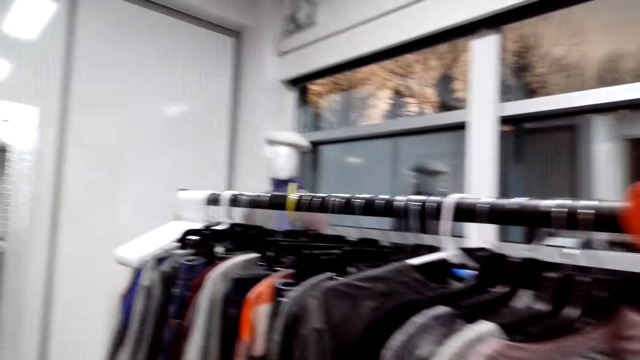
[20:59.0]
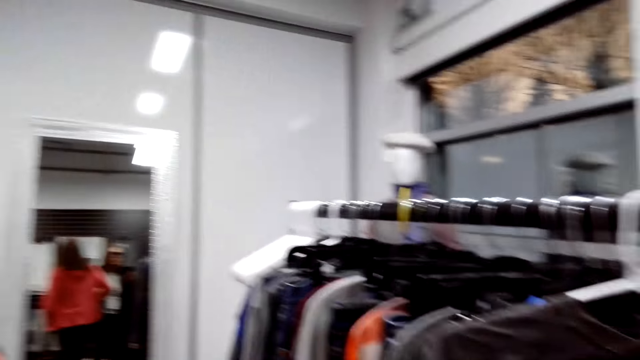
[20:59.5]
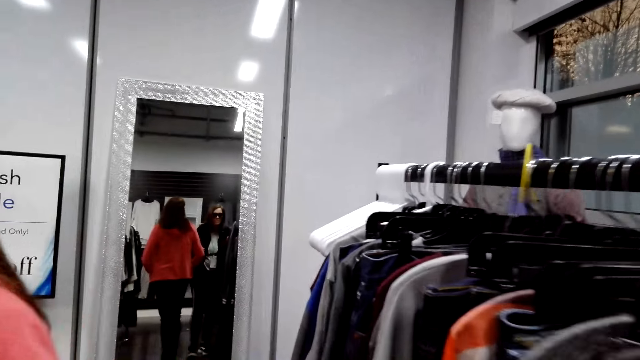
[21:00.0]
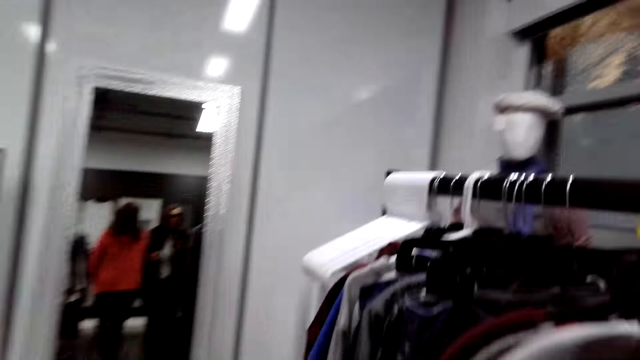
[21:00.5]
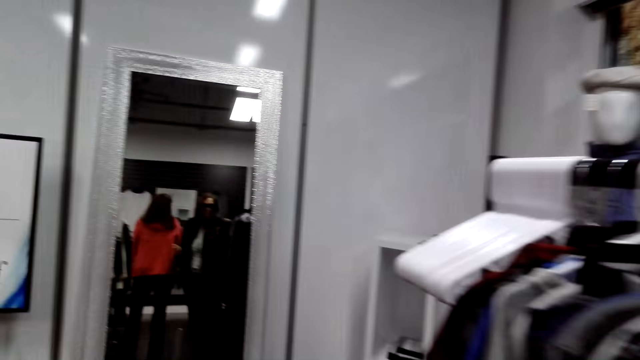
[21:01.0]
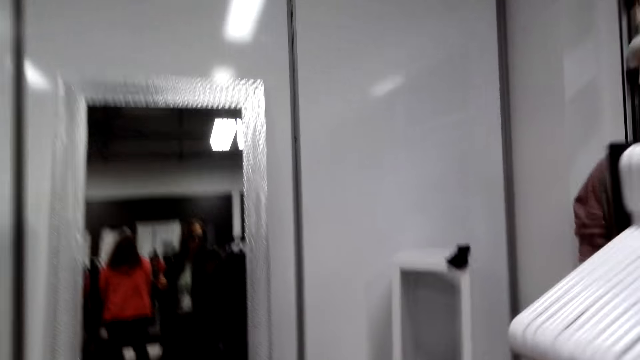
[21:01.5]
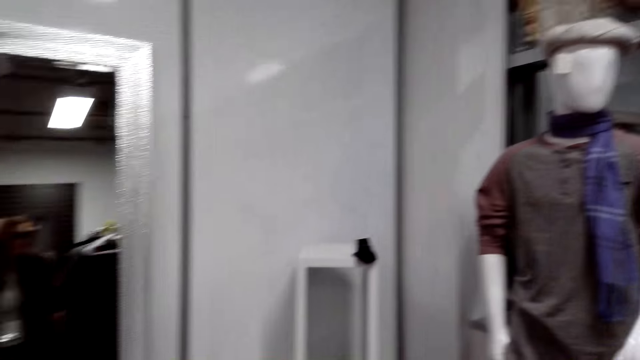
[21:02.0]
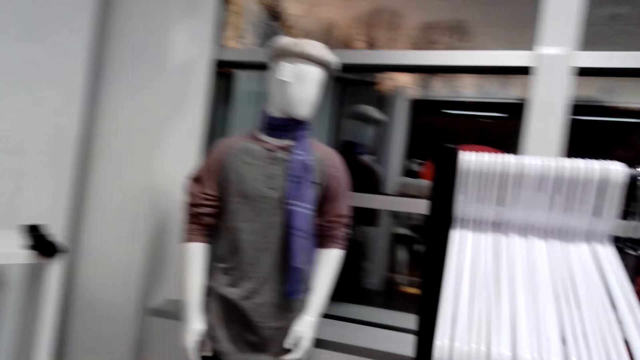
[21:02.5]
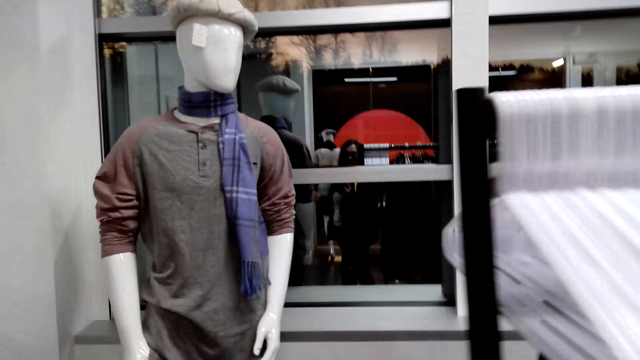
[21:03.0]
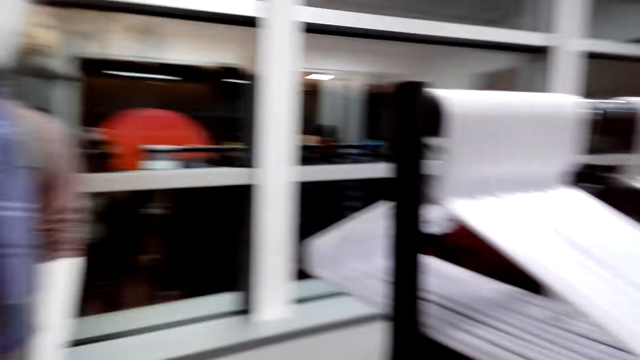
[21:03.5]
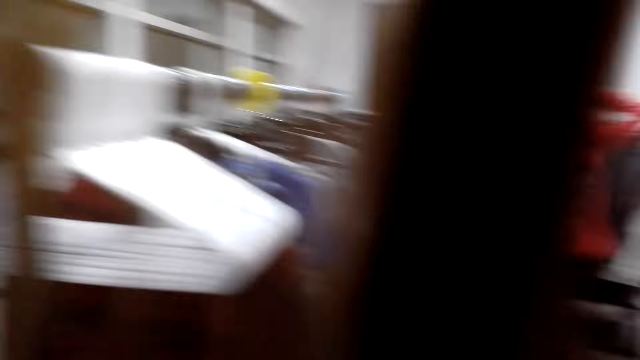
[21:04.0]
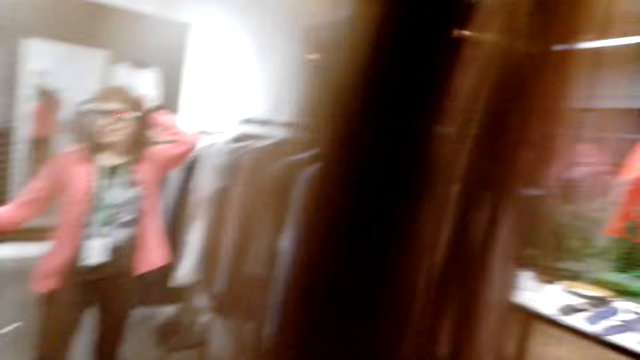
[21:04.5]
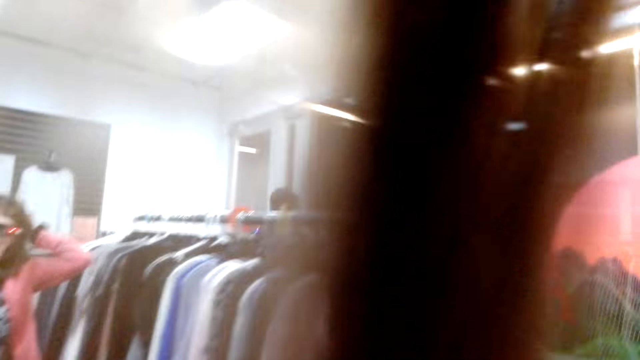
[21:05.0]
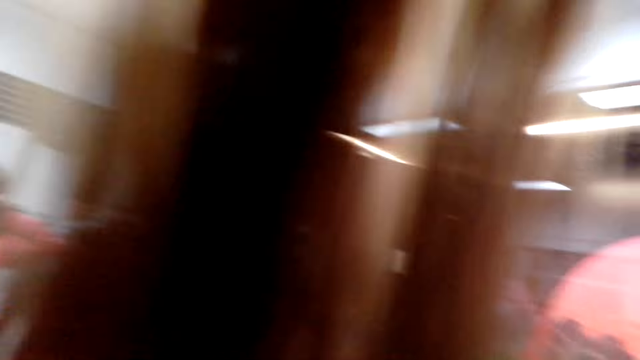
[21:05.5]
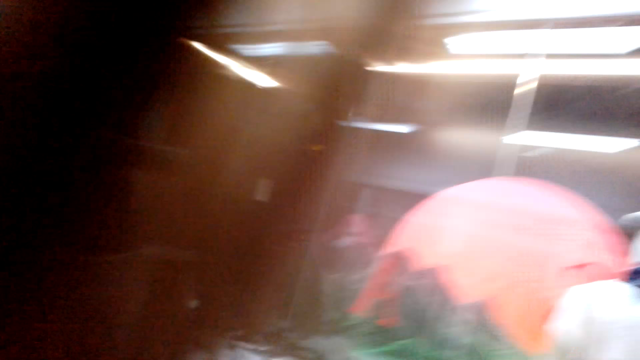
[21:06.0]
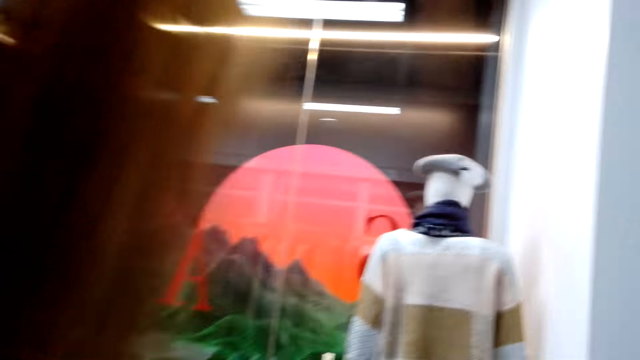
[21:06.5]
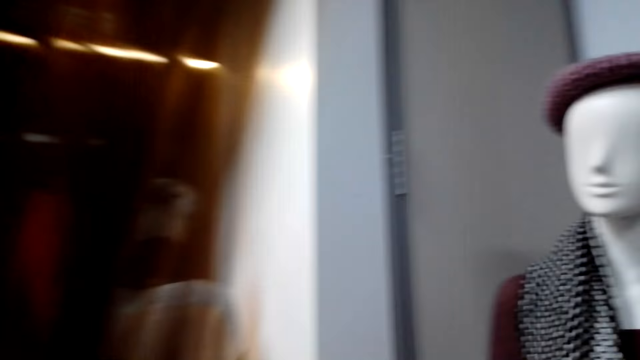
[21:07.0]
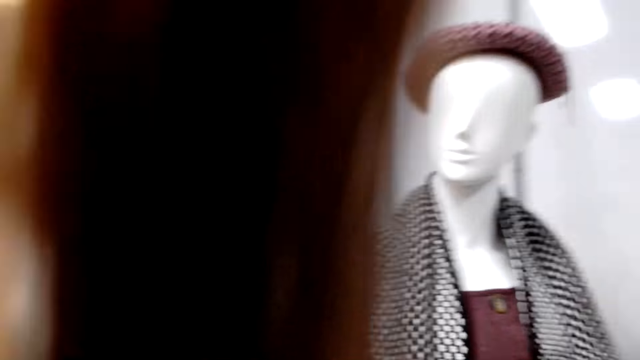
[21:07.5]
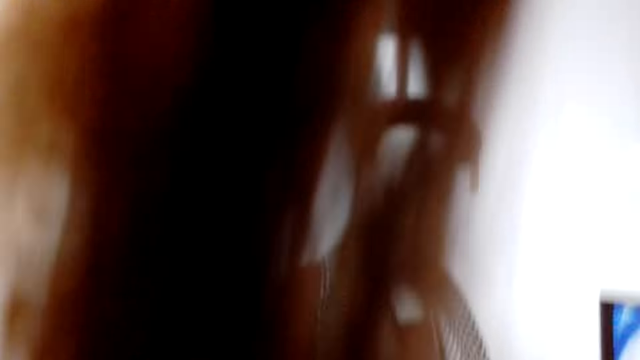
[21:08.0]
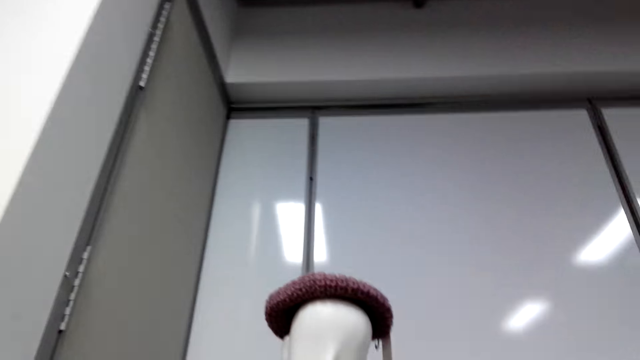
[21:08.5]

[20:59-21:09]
The camera wearer walks around the store. A female scratches her hair. The camera wearer converses with the female.

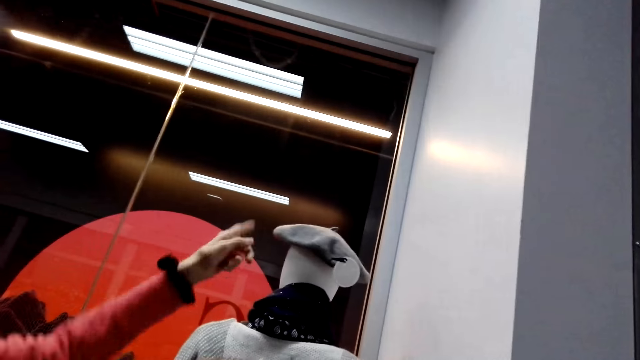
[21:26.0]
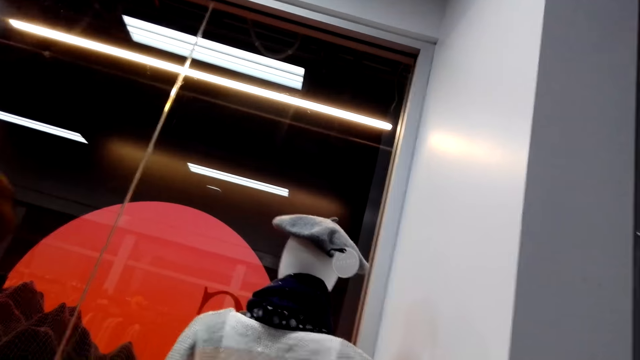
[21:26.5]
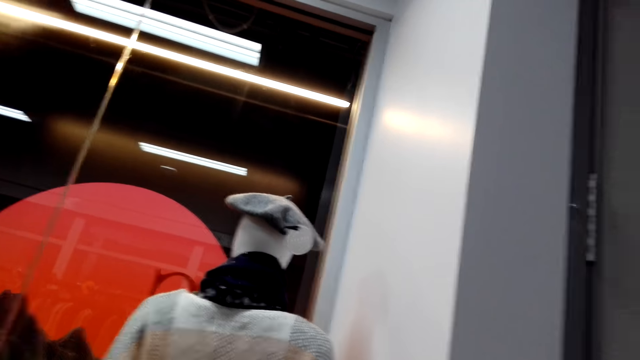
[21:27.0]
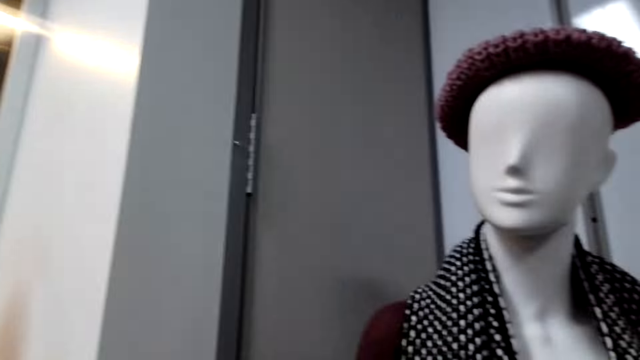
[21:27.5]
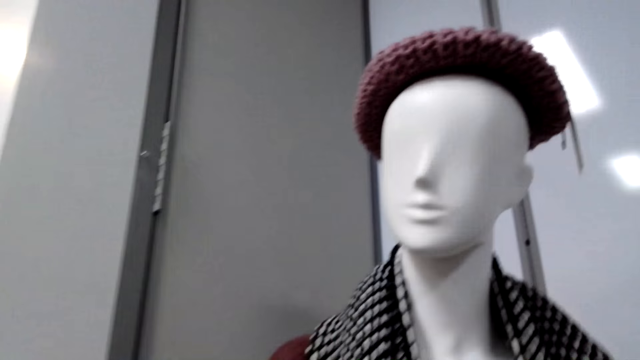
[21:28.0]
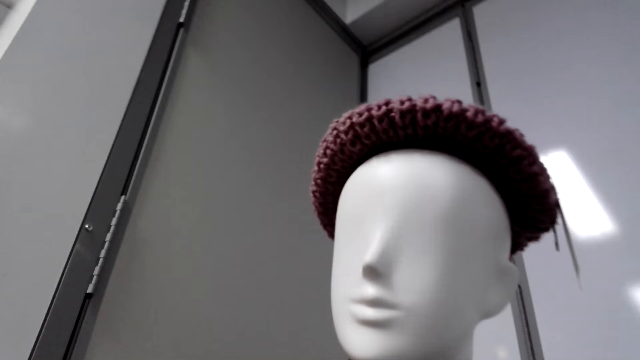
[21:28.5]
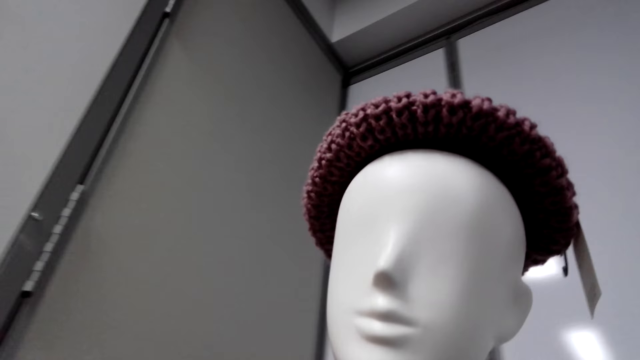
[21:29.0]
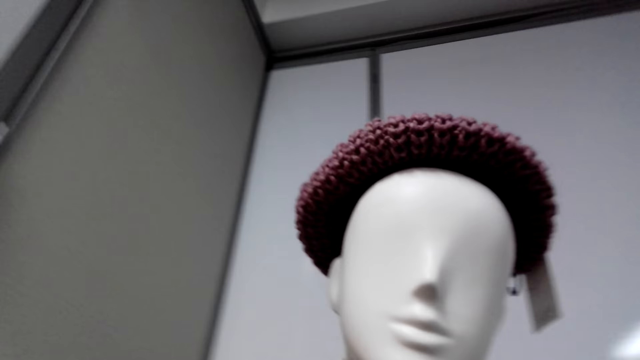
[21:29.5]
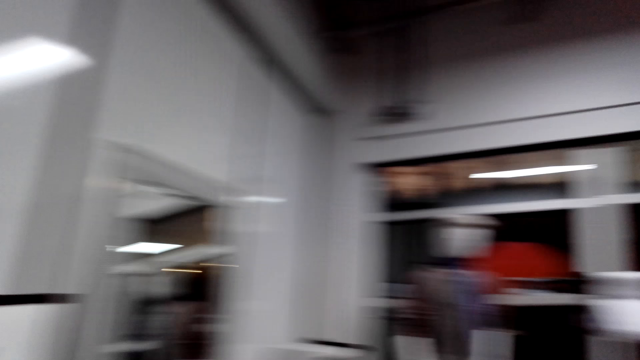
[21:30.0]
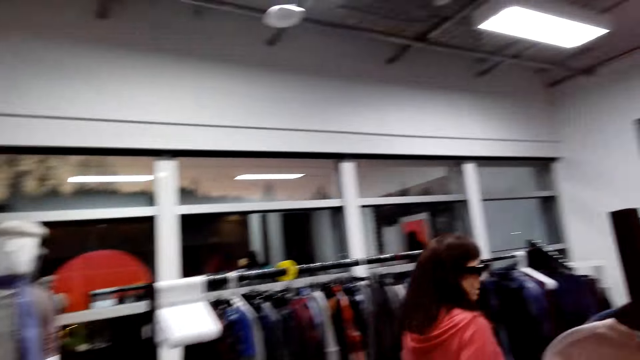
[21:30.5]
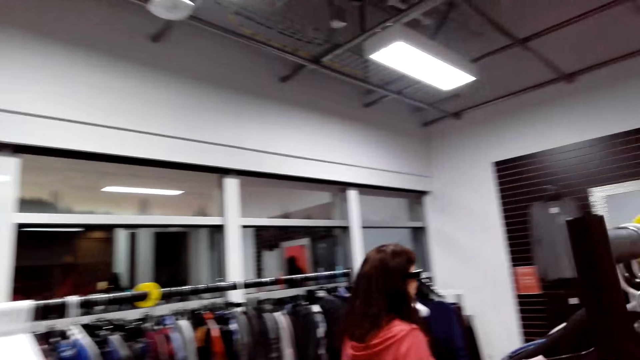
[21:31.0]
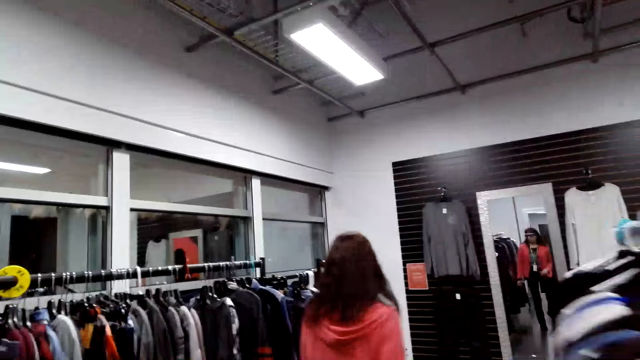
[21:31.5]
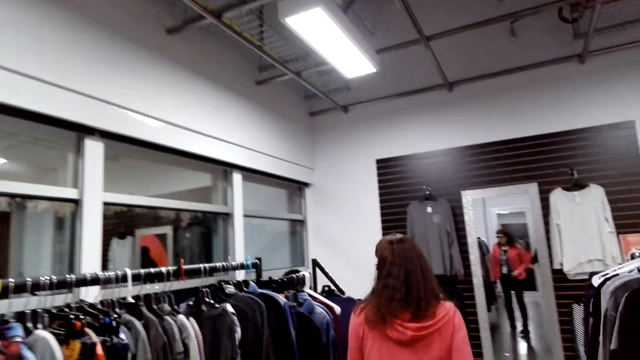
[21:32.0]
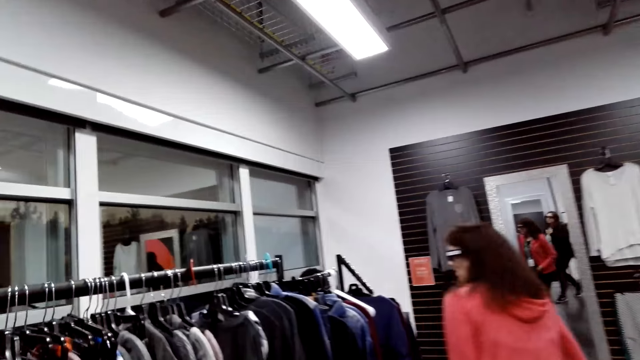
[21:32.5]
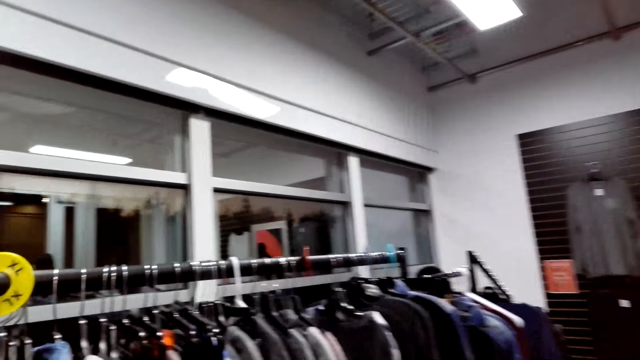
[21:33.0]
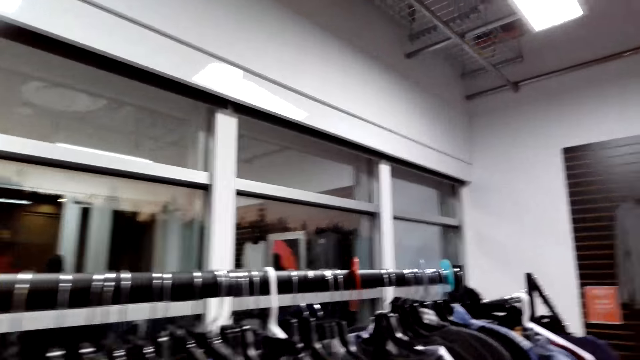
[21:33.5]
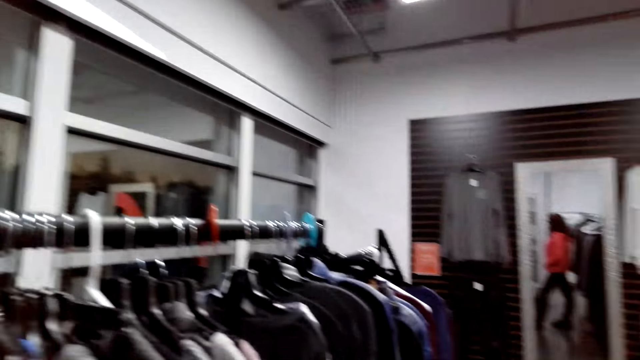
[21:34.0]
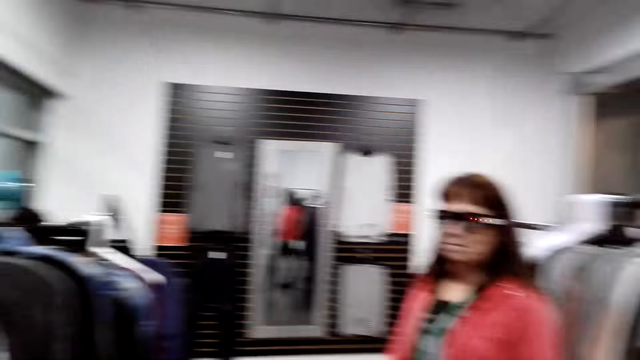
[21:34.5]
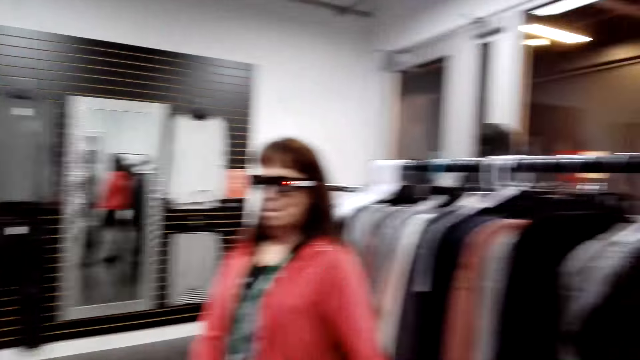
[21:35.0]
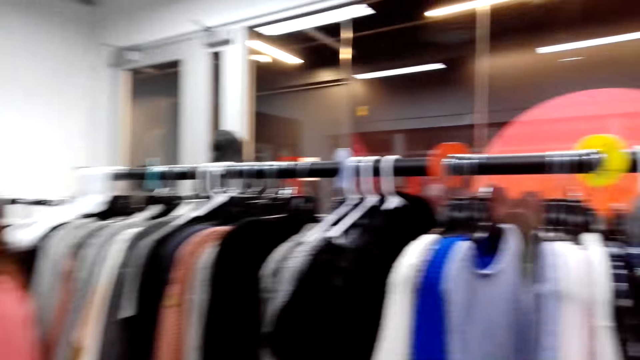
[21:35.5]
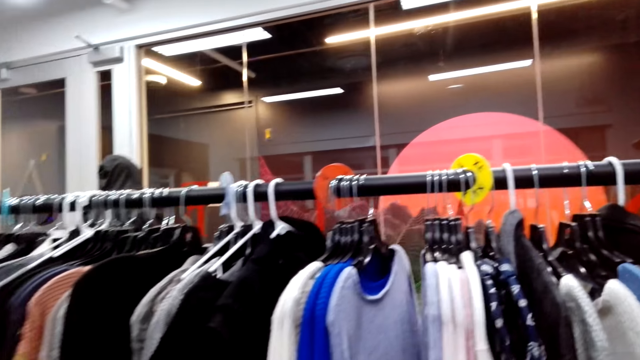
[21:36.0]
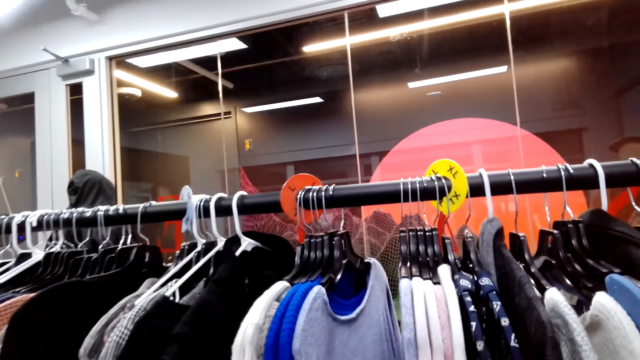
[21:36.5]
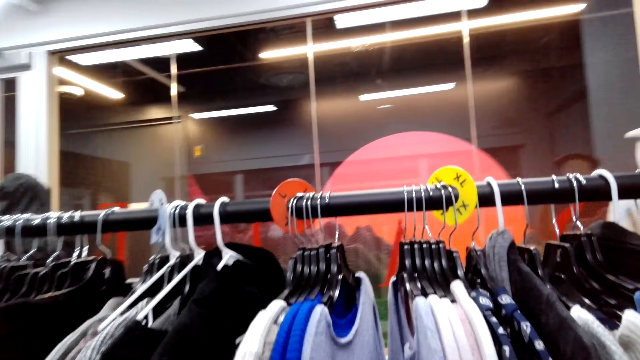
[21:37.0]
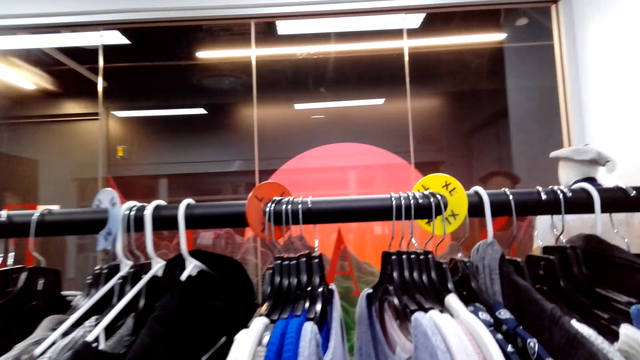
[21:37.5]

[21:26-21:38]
A woman points at a cap. The camera wearer looks around. They walk around the store. The woman walks around the store. The camera wearer looks around.
